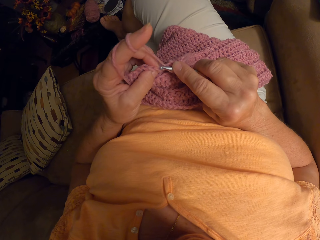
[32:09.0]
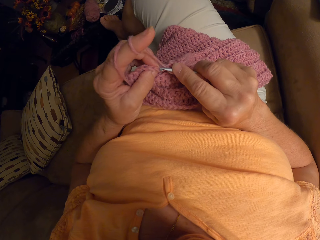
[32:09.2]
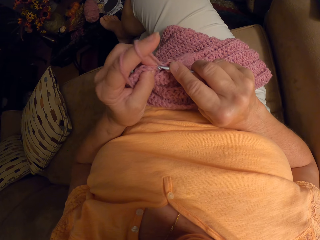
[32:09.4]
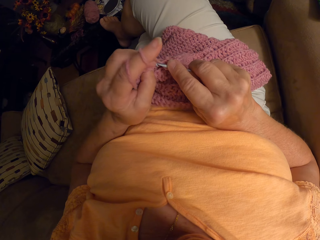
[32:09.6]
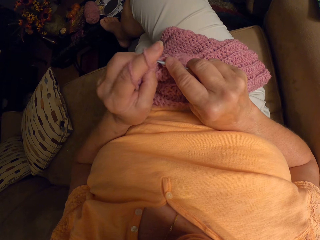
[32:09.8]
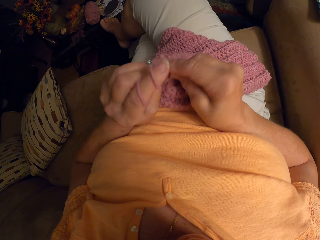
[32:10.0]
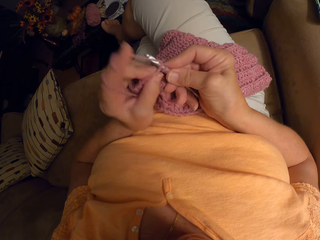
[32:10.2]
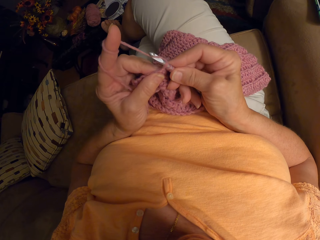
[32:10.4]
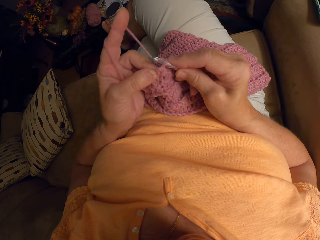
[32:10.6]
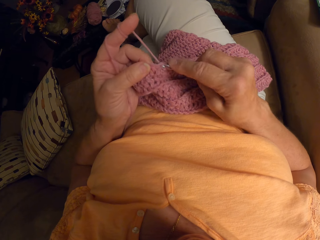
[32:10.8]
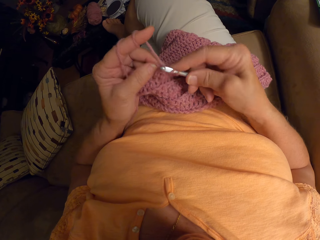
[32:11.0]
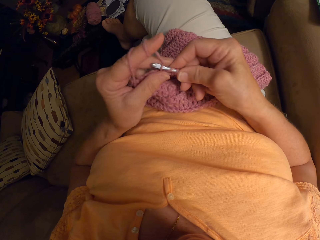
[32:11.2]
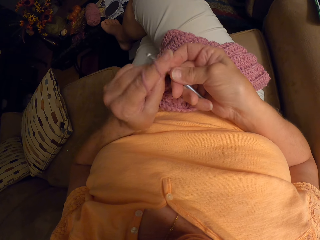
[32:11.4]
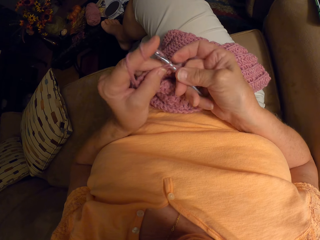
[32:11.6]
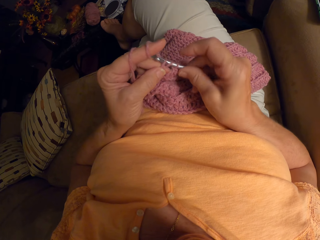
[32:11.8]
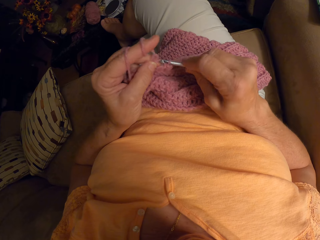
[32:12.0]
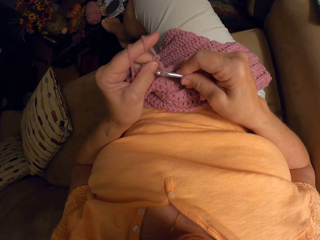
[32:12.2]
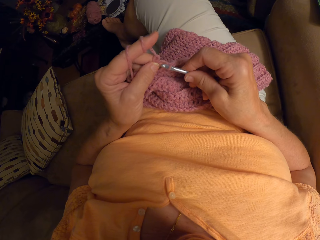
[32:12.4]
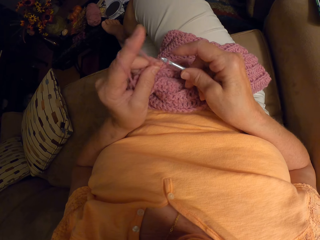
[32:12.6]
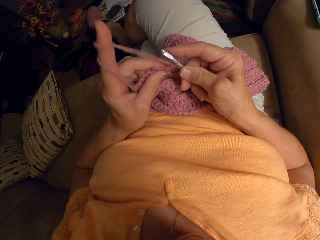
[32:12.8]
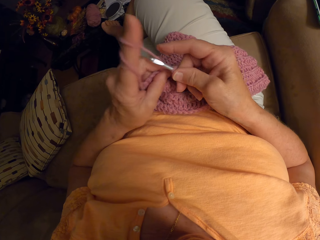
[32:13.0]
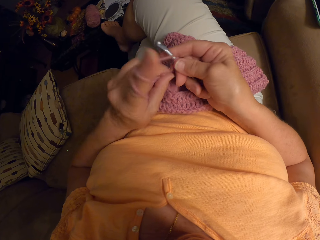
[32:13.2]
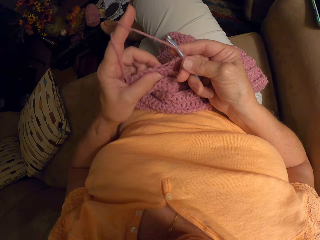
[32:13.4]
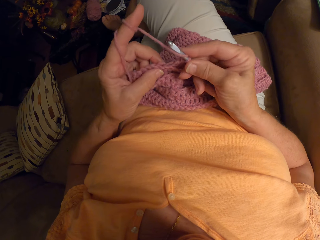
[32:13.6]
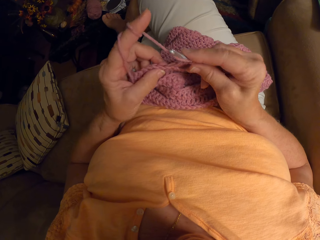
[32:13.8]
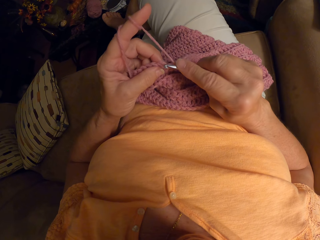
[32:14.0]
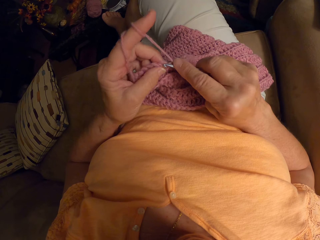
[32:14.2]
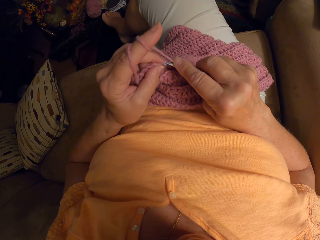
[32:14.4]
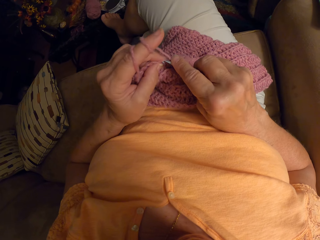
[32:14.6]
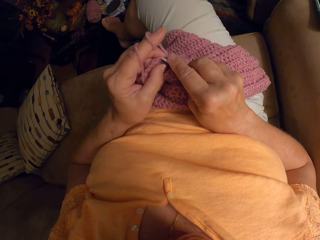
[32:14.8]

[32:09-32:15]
The camera wearer knits the garment.

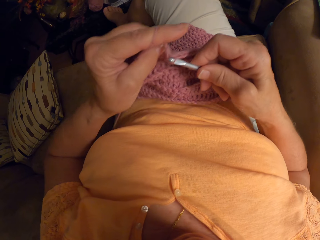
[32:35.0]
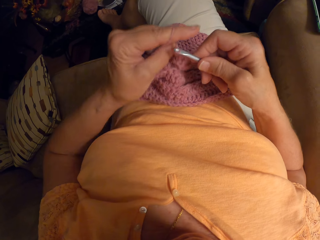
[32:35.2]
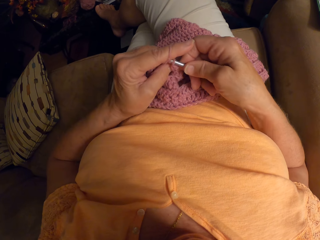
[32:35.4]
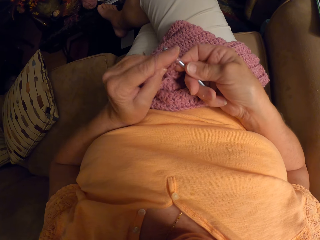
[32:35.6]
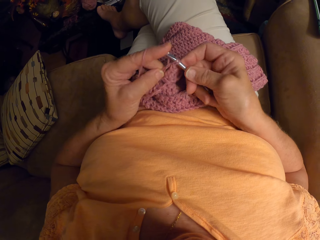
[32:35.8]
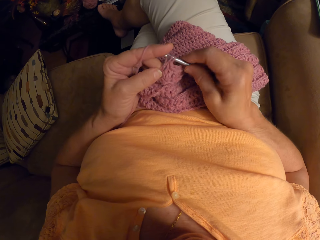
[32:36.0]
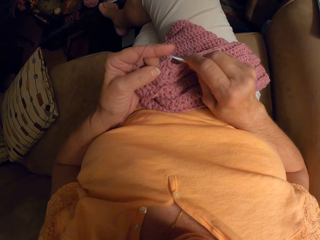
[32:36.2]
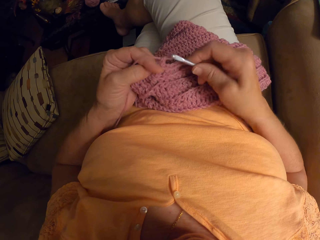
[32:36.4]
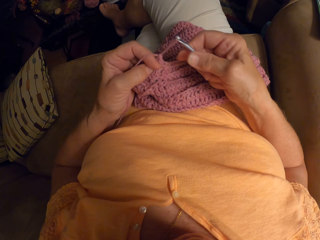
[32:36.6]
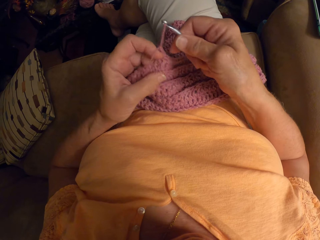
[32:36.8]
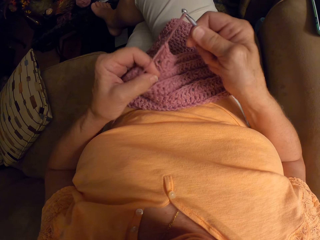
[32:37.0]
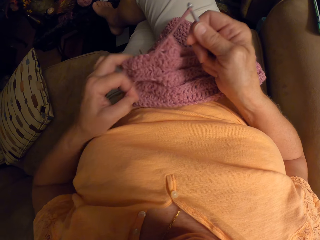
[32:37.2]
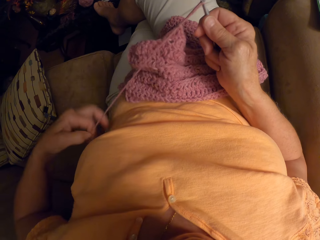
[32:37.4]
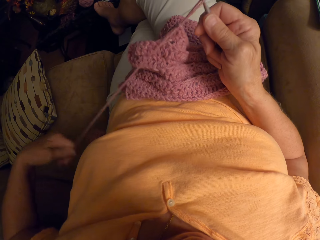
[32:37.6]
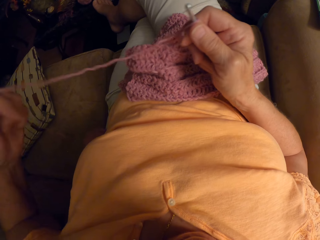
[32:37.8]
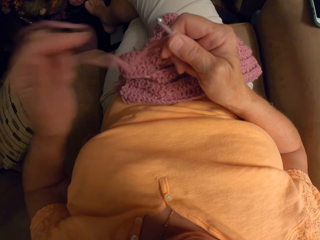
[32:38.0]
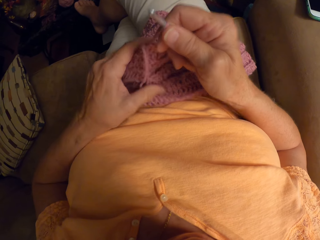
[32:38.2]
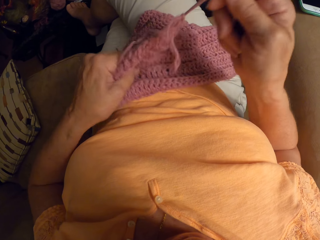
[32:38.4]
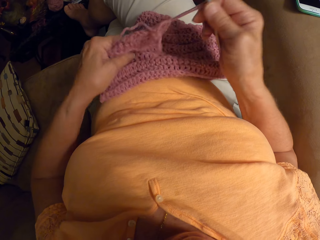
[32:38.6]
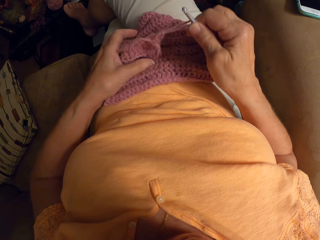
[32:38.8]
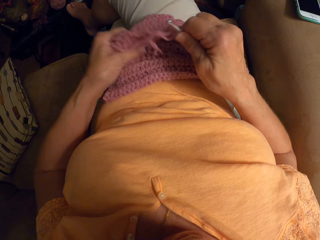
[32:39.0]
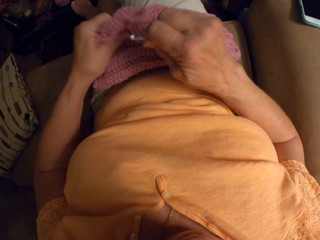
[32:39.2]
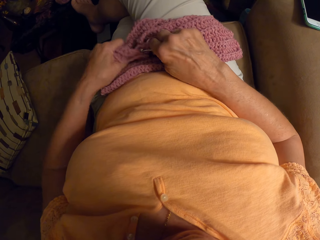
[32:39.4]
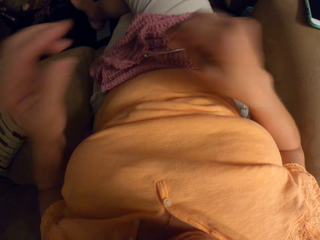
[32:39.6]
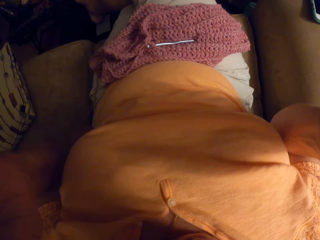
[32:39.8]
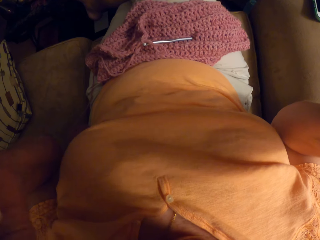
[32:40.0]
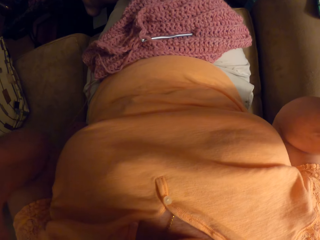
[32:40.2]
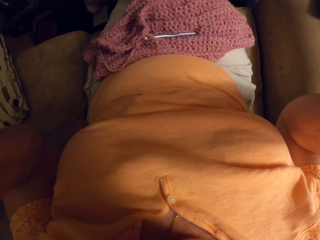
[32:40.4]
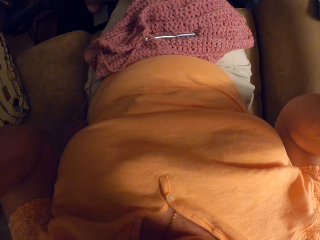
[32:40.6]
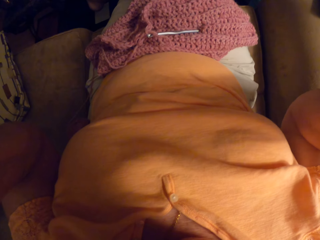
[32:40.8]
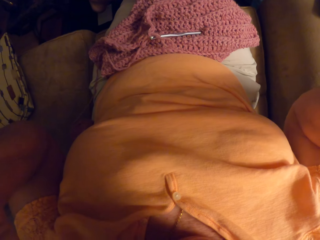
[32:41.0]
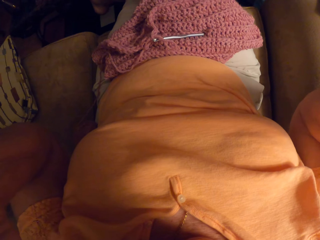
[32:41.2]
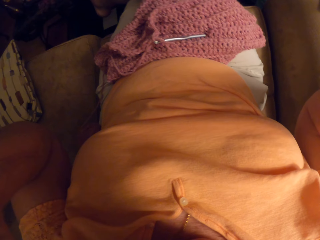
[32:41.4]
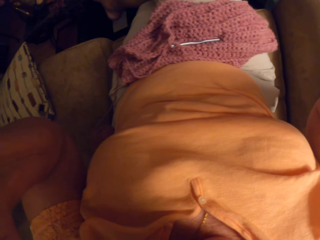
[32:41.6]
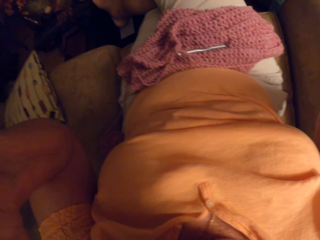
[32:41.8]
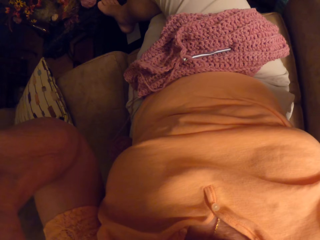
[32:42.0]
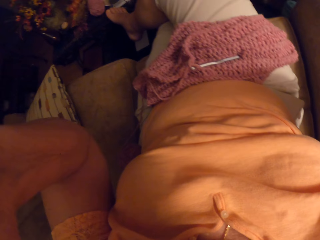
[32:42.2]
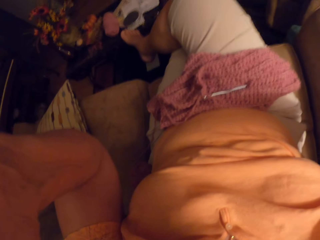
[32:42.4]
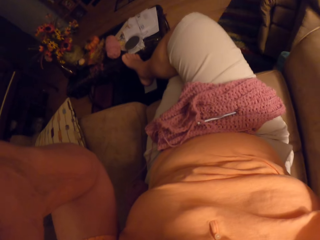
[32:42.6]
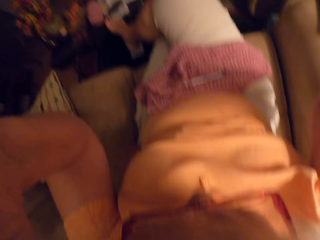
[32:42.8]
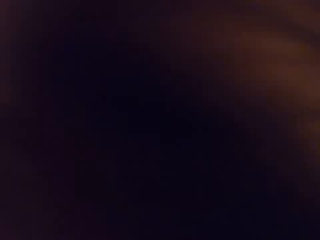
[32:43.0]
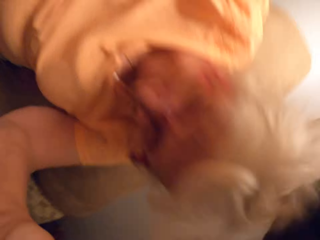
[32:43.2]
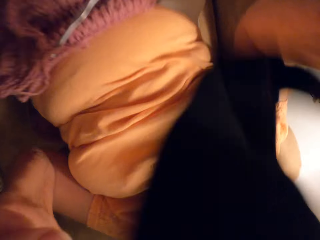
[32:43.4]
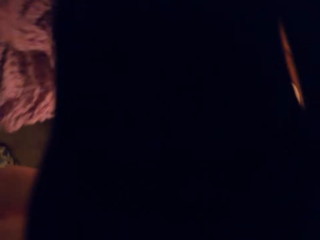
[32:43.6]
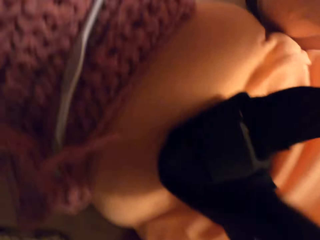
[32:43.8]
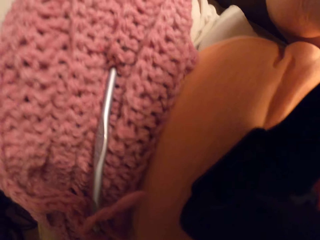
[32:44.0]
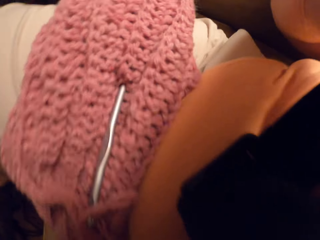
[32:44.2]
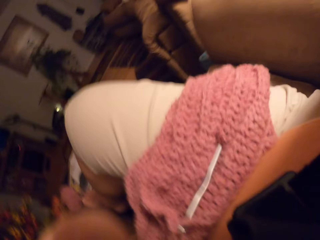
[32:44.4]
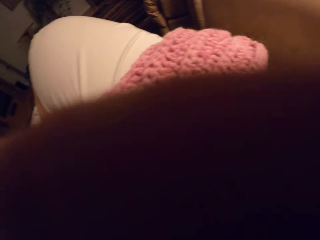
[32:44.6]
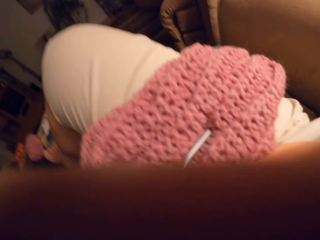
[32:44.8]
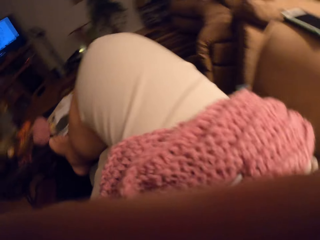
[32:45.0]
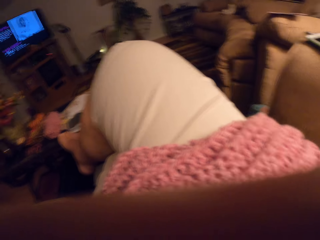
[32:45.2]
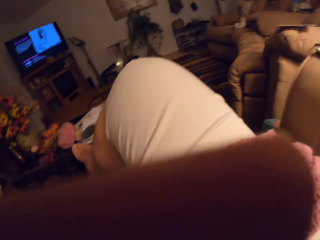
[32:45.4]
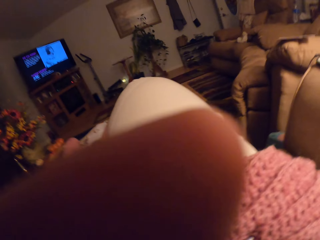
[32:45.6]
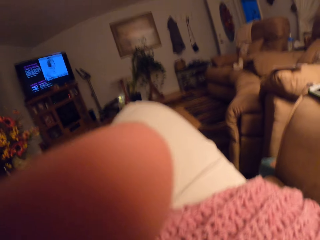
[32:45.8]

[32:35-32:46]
The camera wearer adjusts the thread. She places the garment on her lap, drops the crochet hook and drops the yarn. She removes her headgear and touches the camera.
